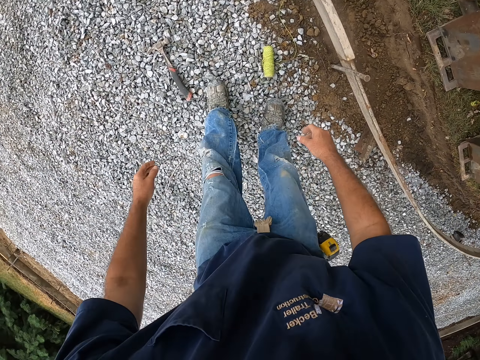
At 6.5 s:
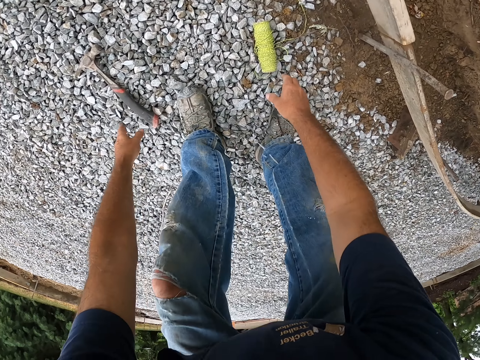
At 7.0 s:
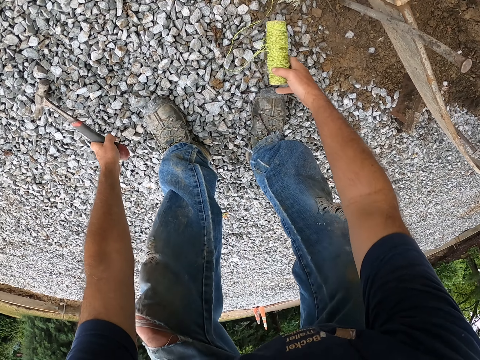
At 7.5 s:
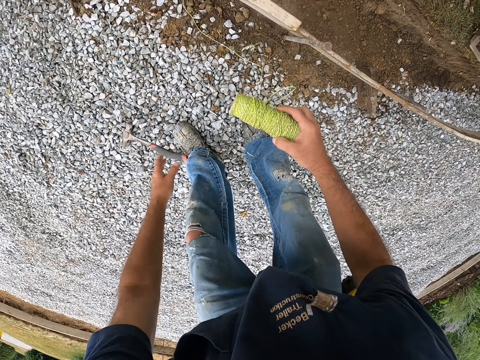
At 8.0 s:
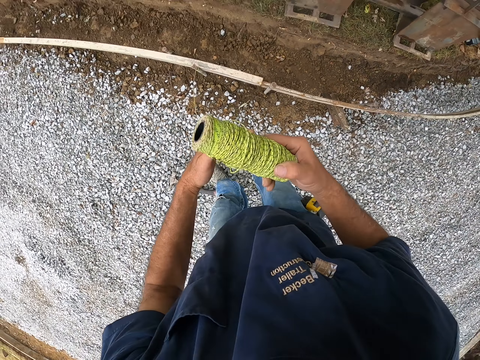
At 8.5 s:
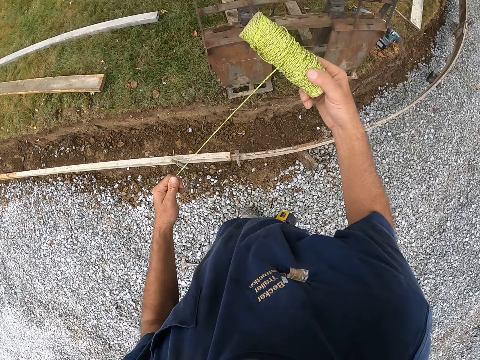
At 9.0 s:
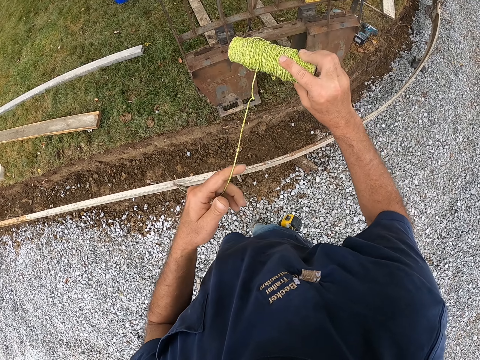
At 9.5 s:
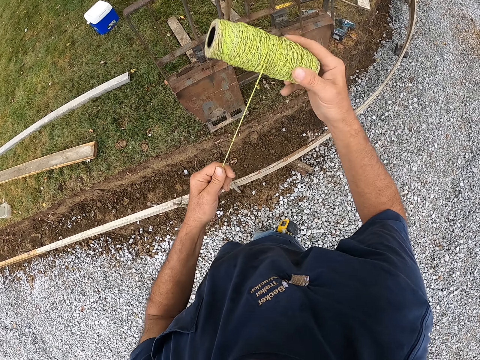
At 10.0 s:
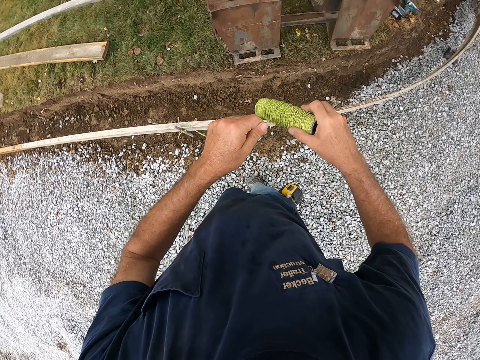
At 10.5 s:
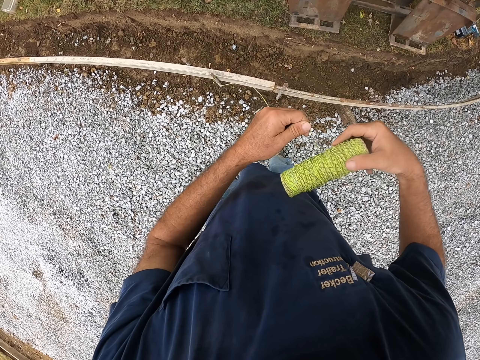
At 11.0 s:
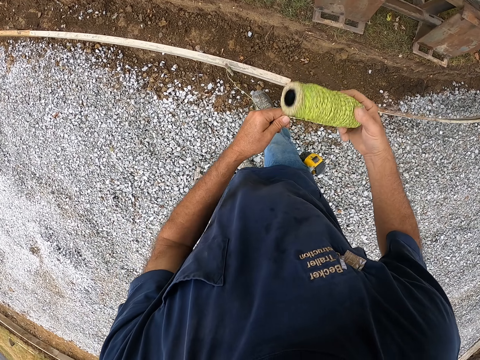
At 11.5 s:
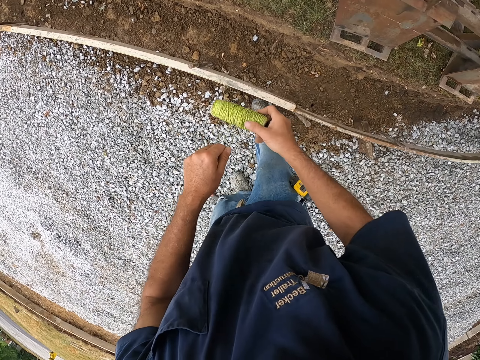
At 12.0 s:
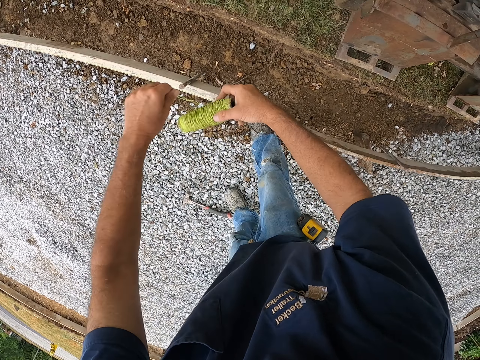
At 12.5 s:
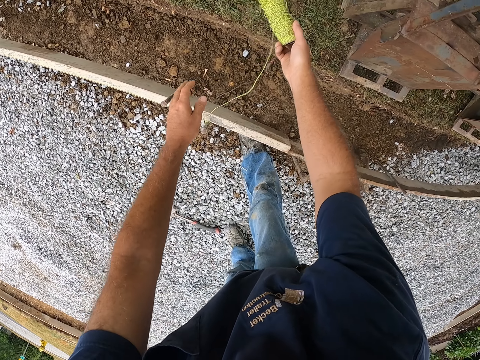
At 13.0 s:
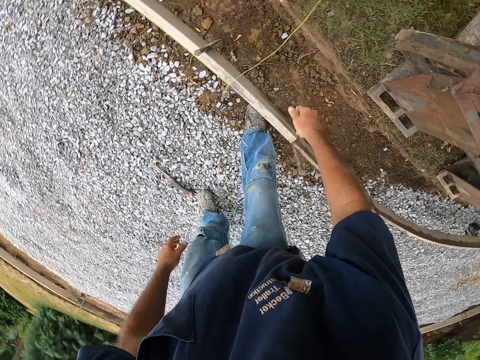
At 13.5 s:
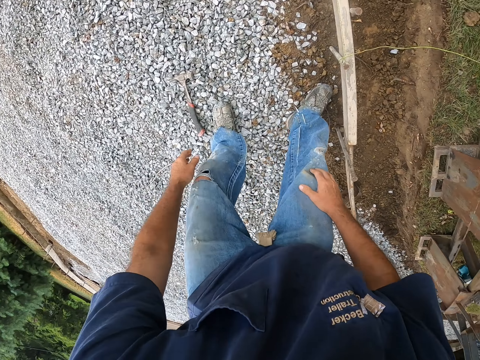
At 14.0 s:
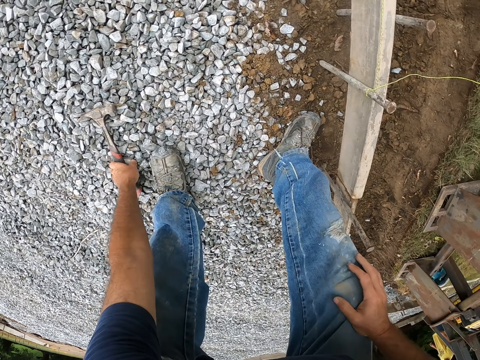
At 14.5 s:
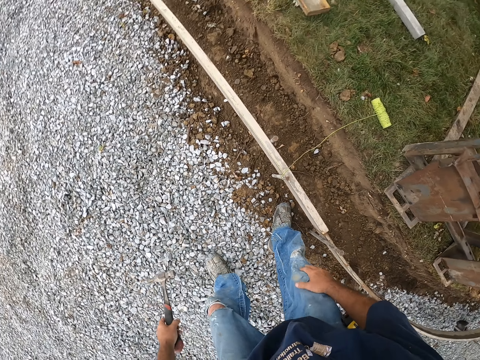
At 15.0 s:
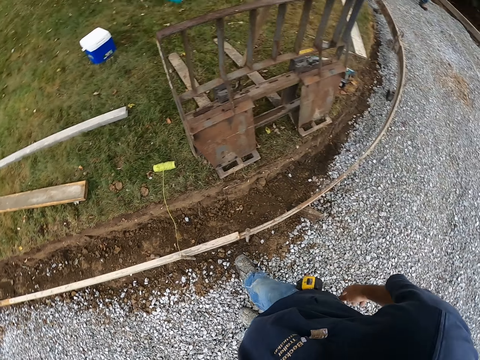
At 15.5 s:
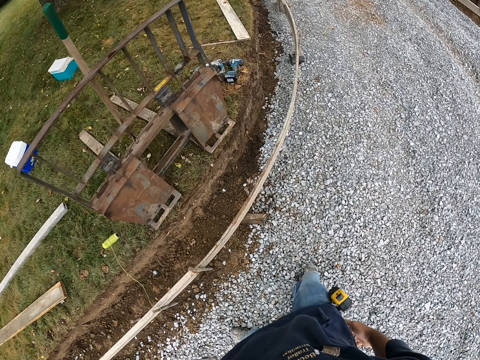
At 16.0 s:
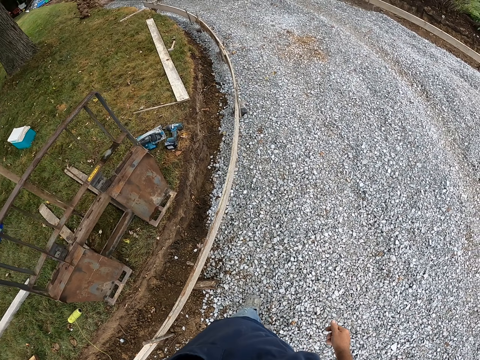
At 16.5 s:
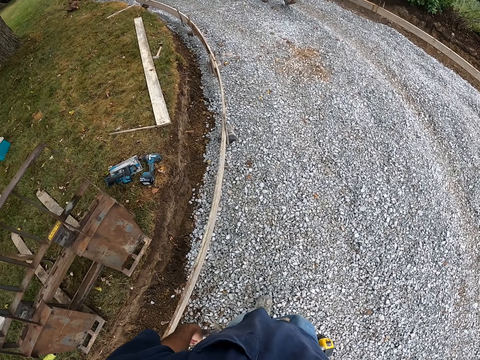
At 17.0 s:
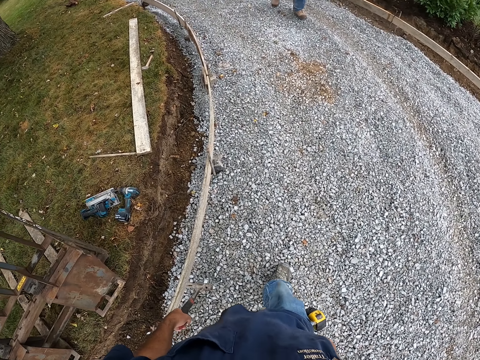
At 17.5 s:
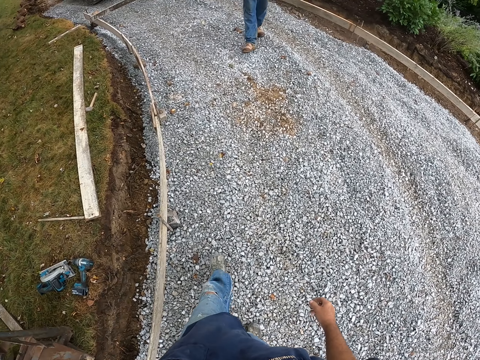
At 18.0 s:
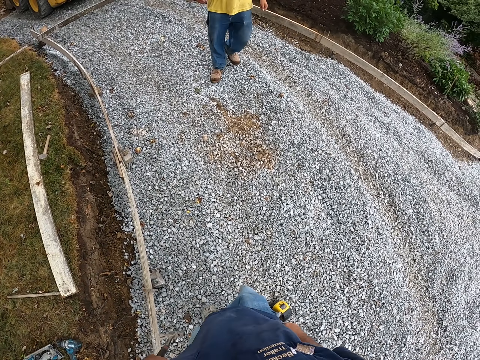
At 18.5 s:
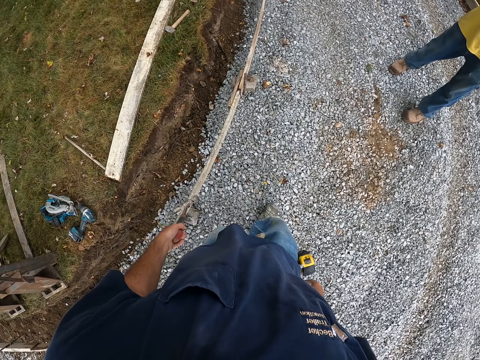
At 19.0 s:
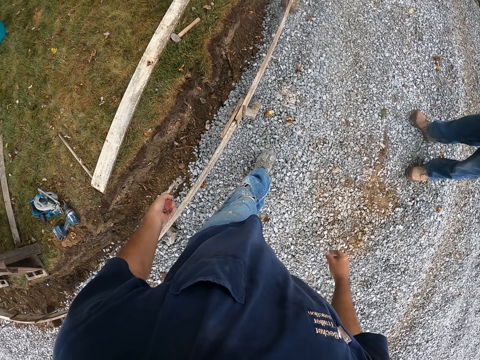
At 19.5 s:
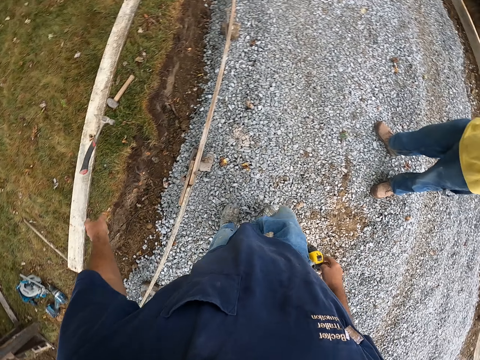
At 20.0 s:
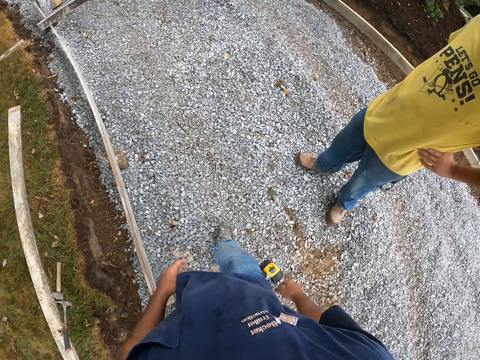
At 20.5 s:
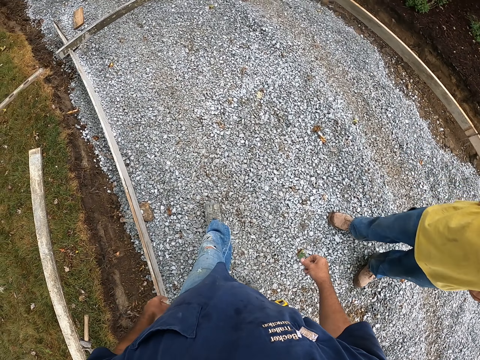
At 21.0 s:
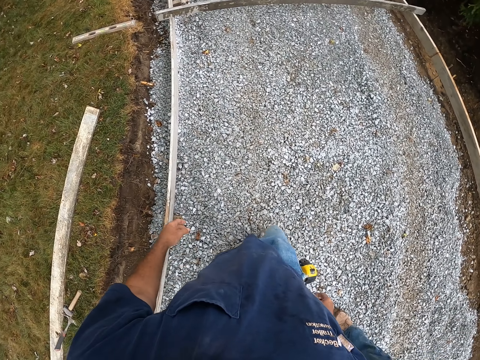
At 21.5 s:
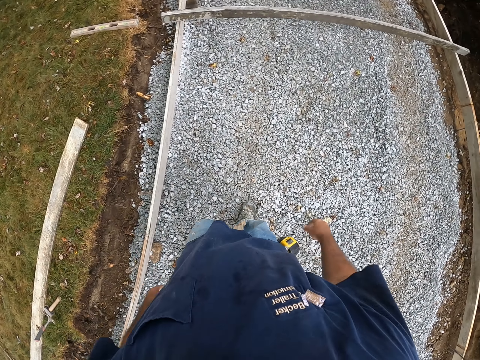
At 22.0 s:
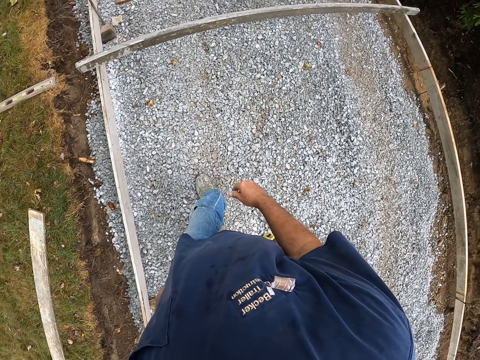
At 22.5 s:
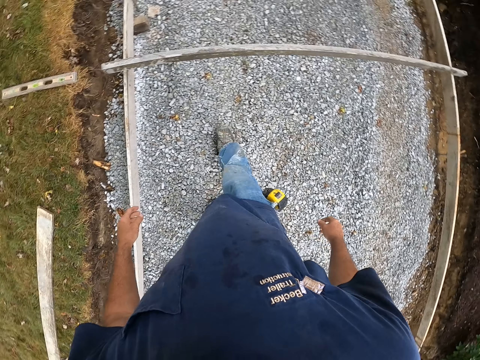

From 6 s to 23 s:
The camera wearer picks up a rope or string. They pick up a hammer, drop the hammer, roll the rope, and fold the string. They drop the rope, throw the string on the field, pick up the hammer, and turn around. They walk on the murram road. A man walks on the murram road. The camera wearer drops the hammer and throws the hammer in the field. The man stands.

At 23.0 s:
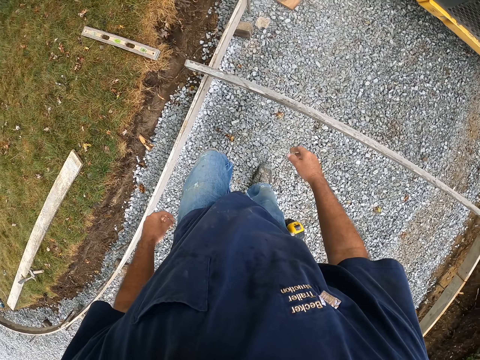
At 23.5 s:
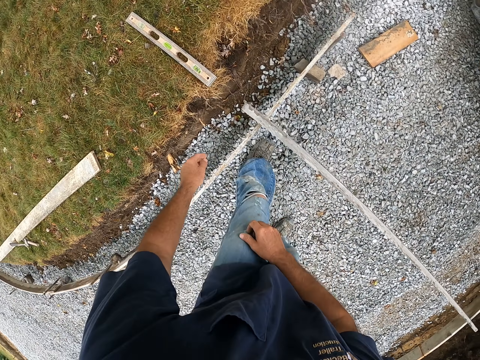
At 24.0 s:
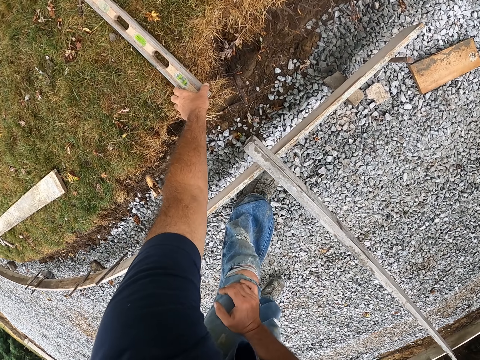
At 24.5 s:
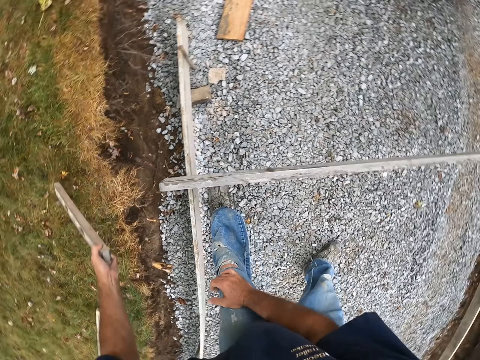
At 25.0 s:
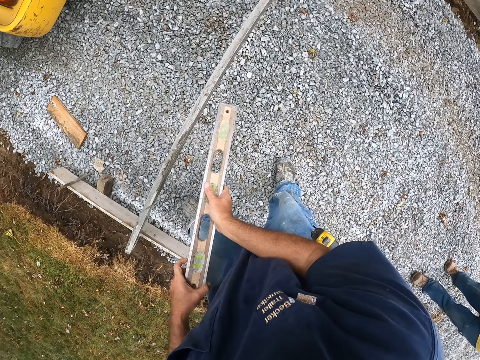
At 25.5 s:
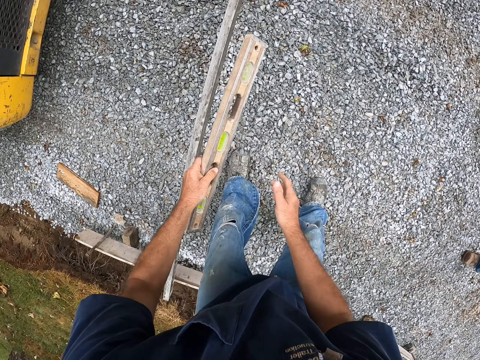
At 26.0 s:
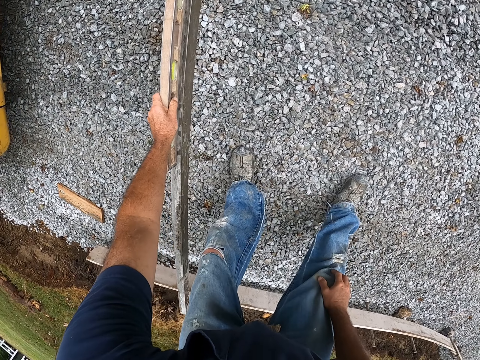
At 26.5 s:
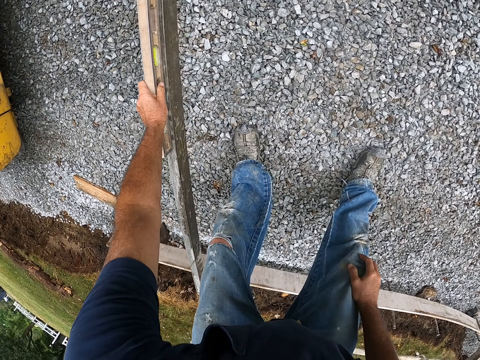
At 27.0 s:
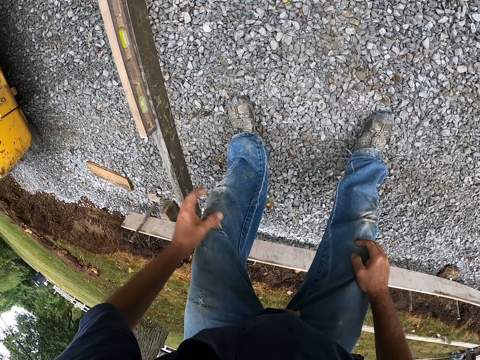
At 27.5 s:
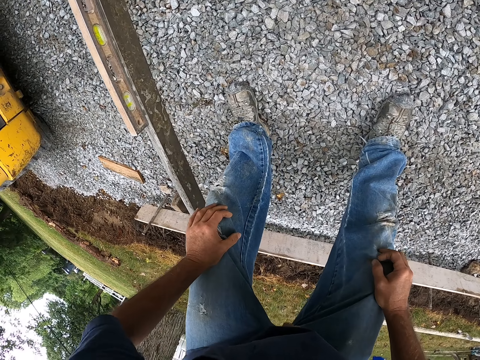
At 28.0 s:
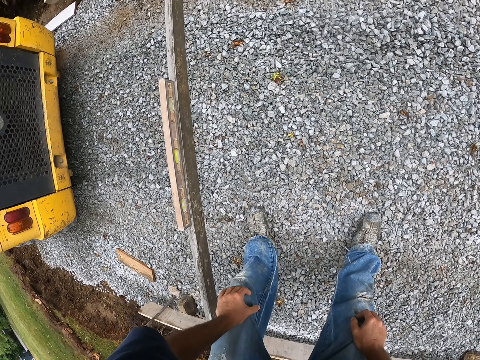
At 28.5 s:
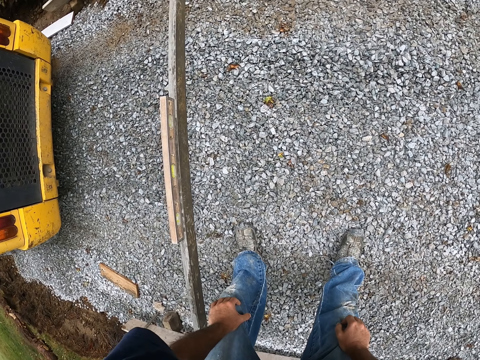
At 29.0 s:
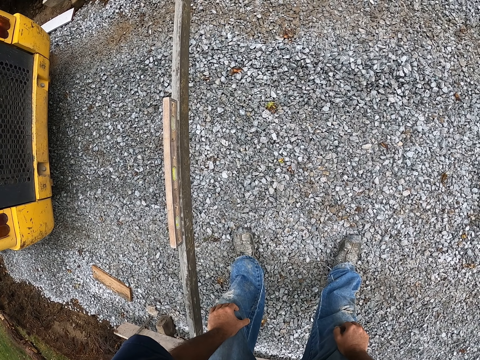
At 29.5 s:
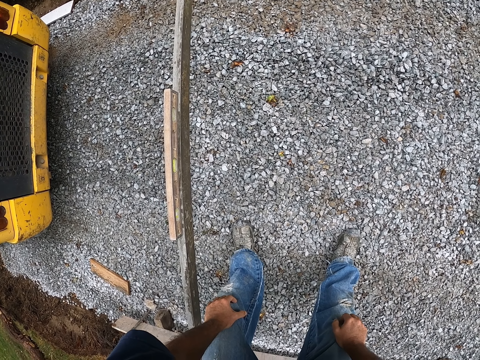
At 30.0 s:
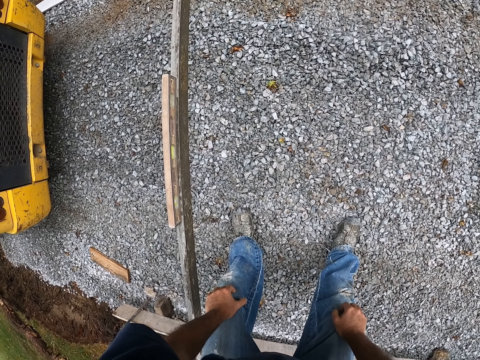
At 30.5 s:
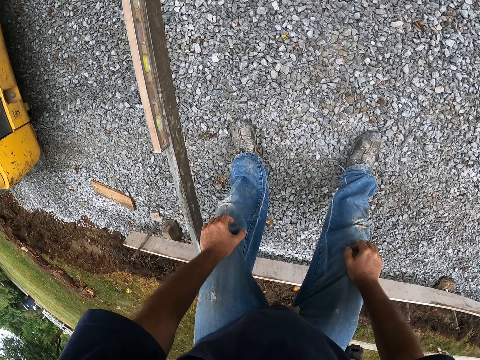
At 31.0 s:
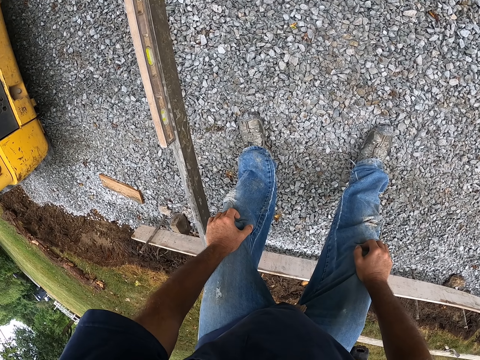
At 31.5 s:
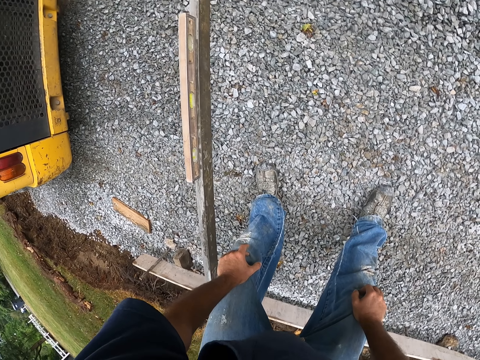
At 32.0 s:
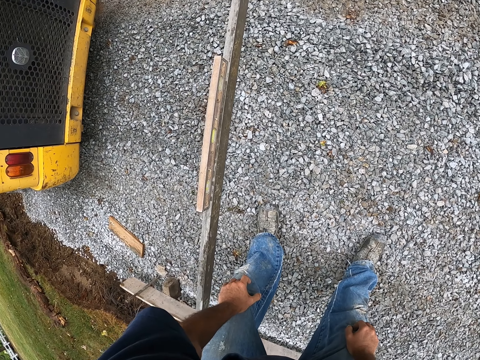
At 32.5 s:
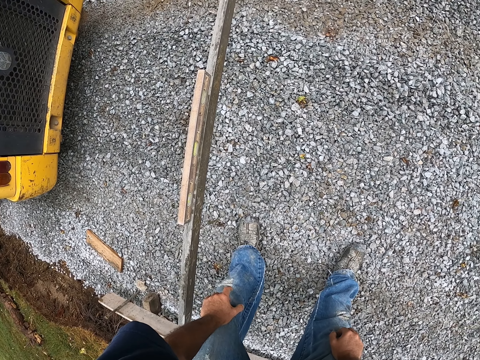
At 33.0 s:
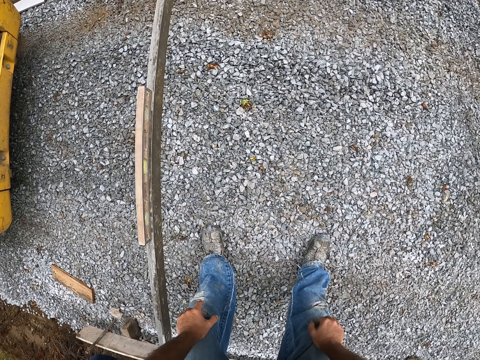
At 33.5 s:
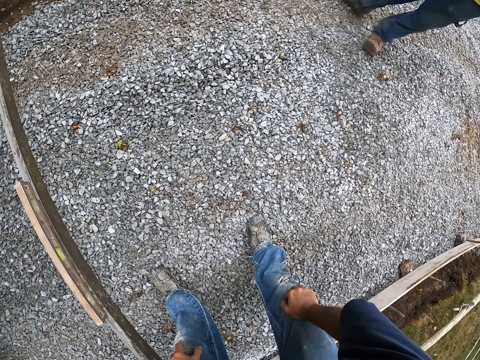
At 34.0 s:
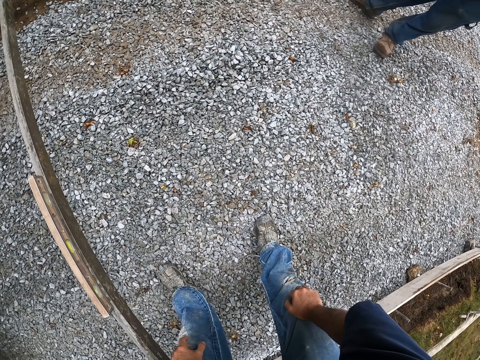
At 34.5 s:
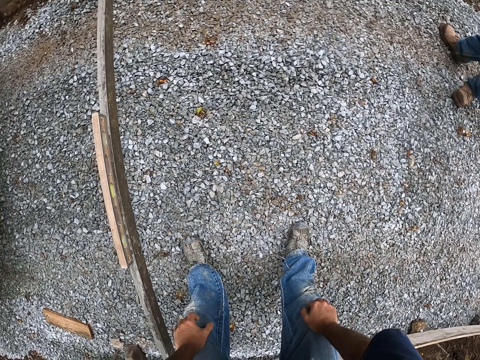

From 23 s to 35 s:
The camera wearer picks up a spirit level. They hold the spirit level and place the spirit level on the wood frame. They hold the knee. They look at the spirit level.
